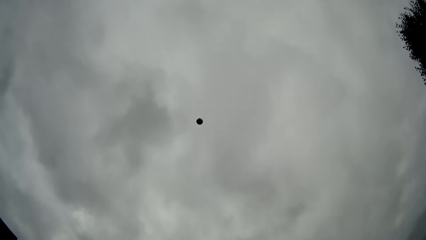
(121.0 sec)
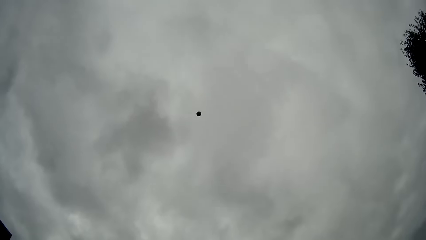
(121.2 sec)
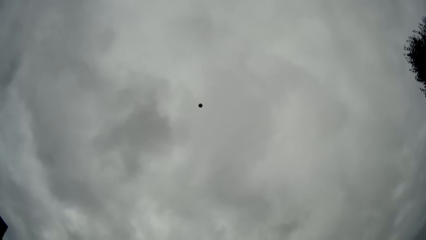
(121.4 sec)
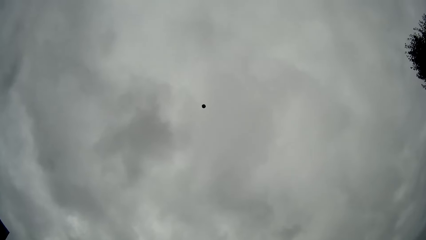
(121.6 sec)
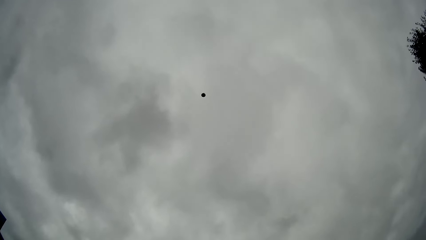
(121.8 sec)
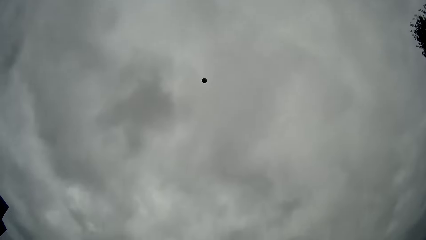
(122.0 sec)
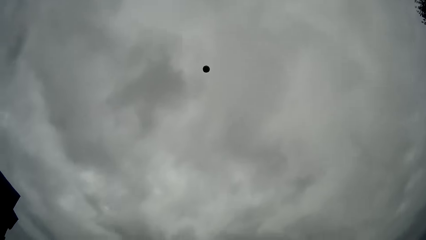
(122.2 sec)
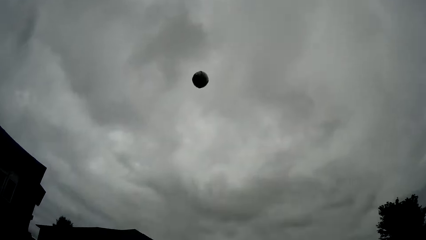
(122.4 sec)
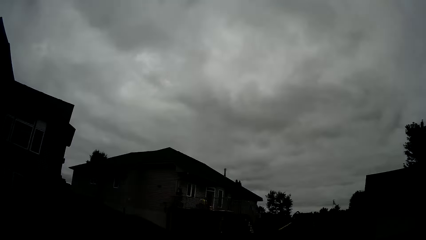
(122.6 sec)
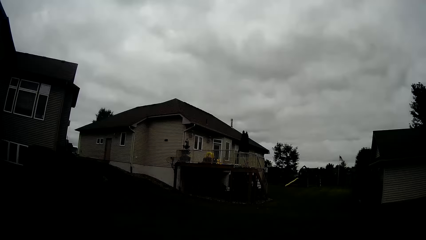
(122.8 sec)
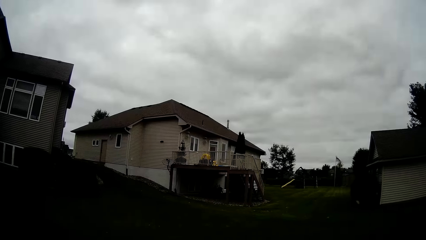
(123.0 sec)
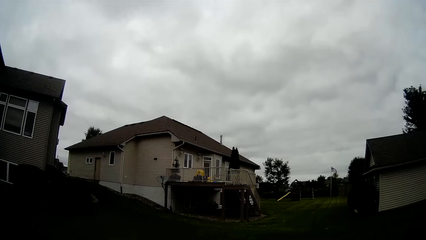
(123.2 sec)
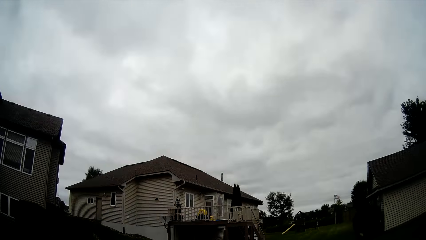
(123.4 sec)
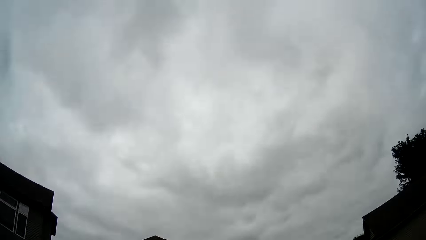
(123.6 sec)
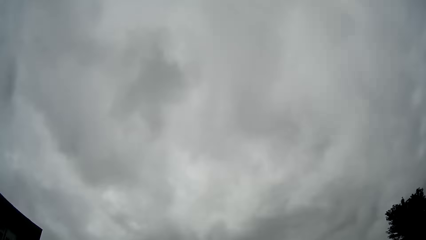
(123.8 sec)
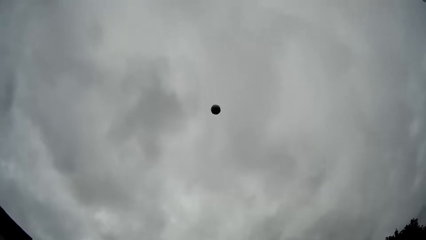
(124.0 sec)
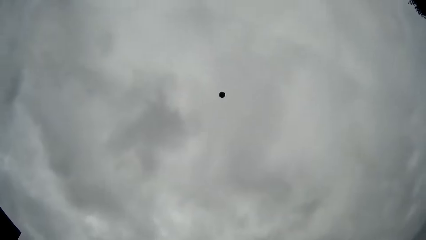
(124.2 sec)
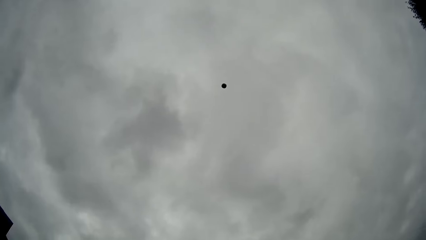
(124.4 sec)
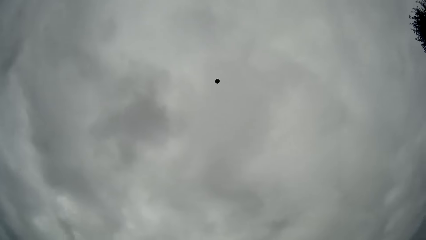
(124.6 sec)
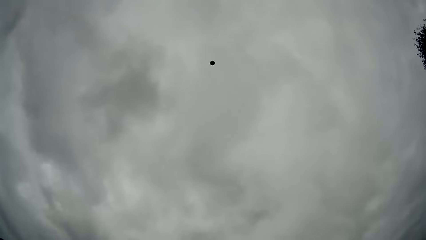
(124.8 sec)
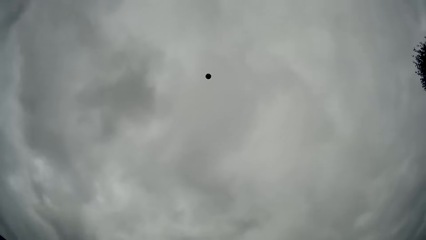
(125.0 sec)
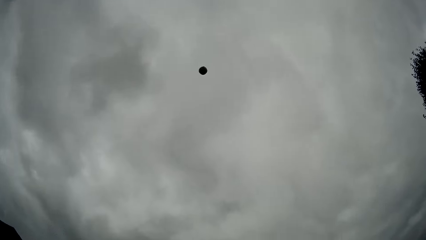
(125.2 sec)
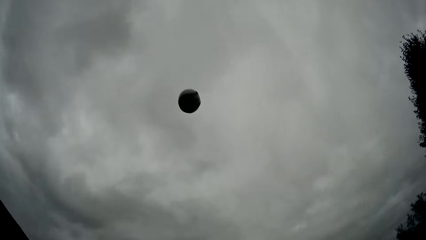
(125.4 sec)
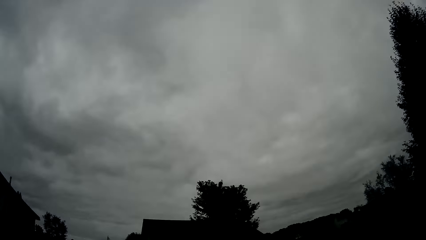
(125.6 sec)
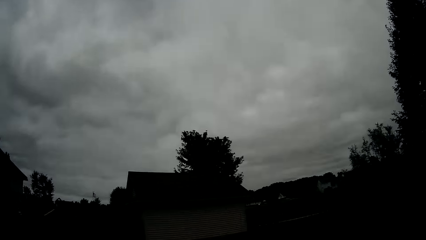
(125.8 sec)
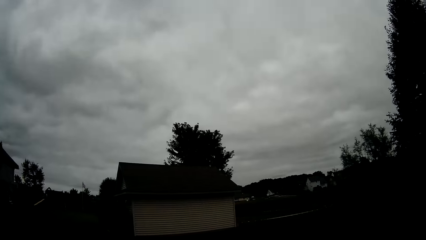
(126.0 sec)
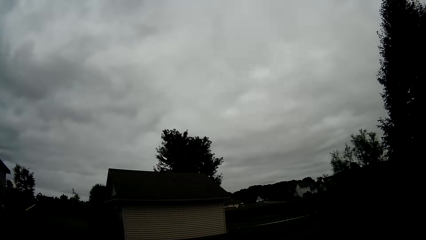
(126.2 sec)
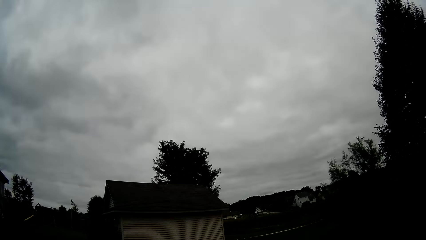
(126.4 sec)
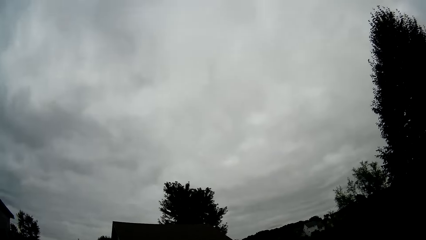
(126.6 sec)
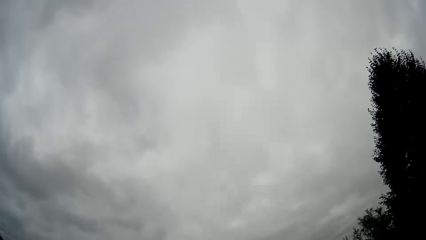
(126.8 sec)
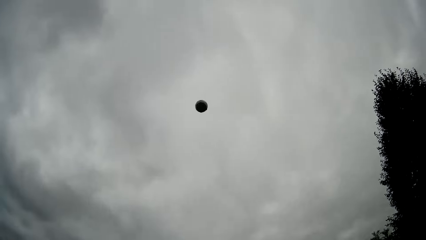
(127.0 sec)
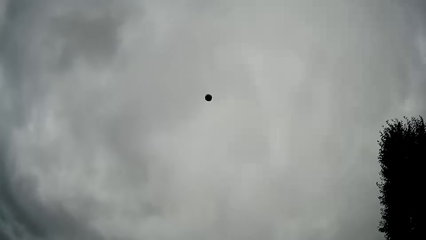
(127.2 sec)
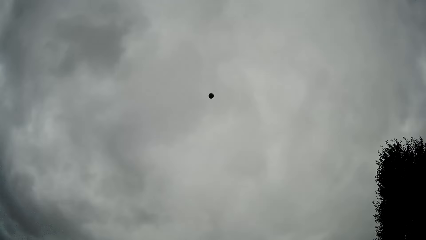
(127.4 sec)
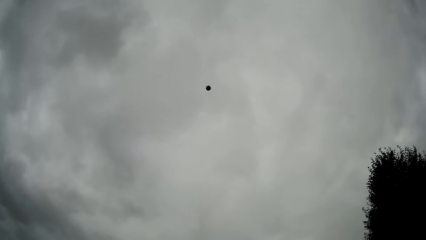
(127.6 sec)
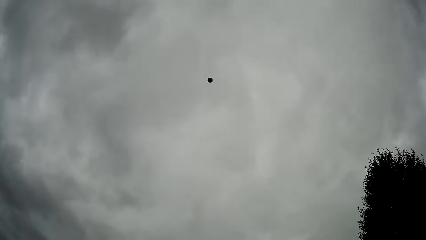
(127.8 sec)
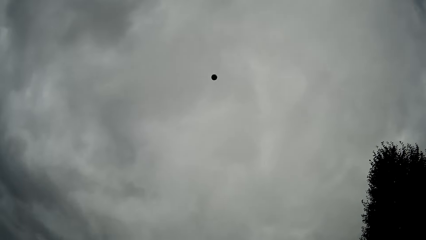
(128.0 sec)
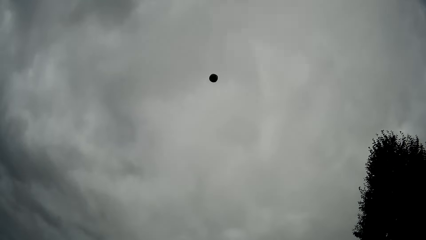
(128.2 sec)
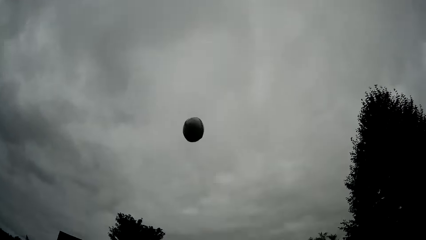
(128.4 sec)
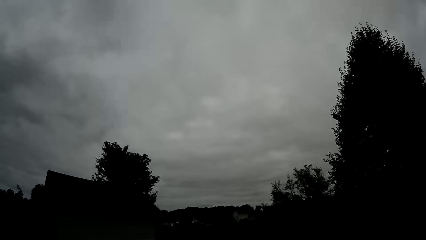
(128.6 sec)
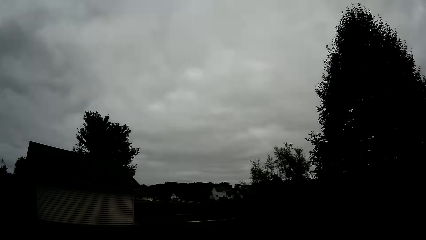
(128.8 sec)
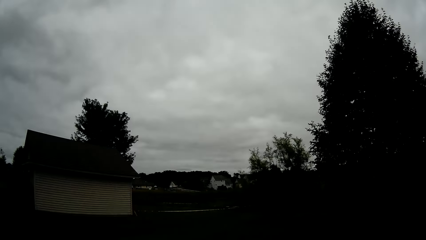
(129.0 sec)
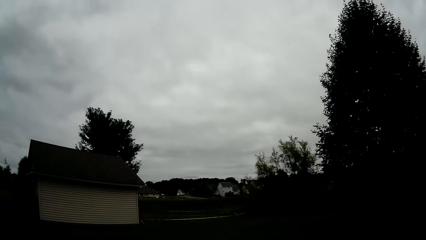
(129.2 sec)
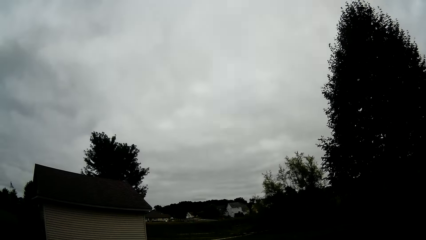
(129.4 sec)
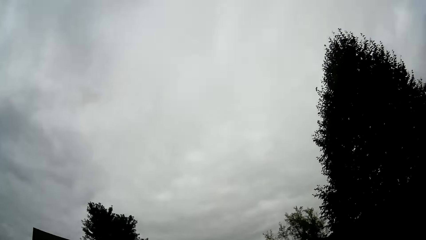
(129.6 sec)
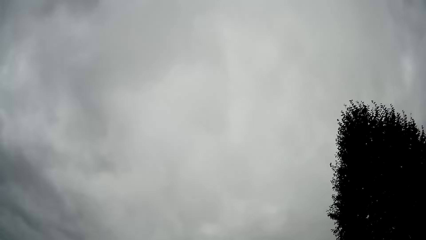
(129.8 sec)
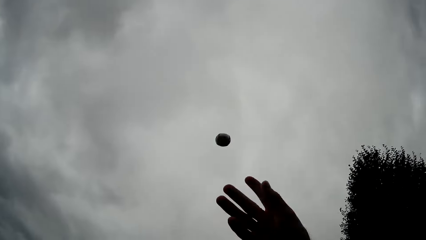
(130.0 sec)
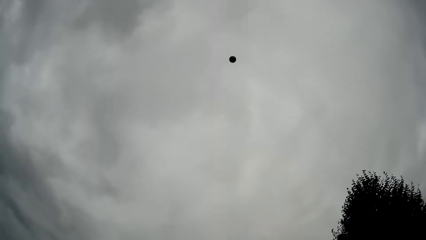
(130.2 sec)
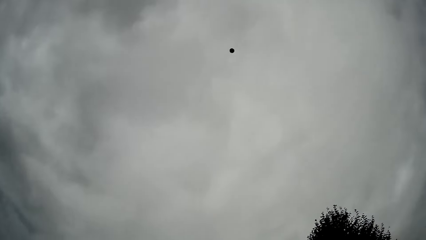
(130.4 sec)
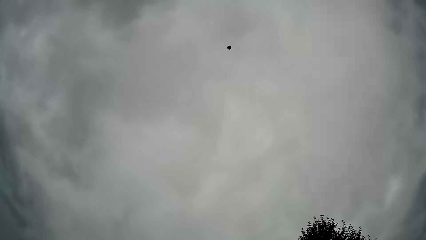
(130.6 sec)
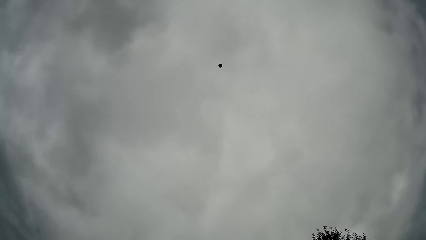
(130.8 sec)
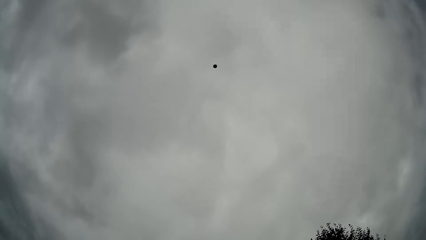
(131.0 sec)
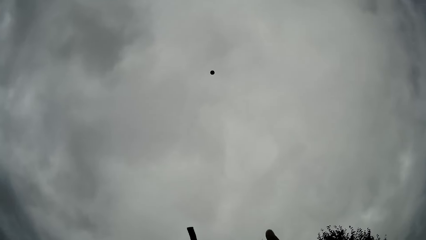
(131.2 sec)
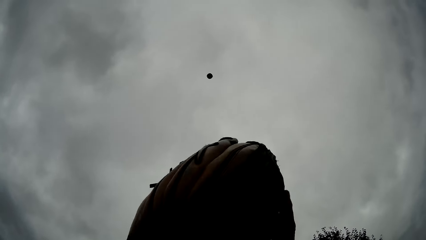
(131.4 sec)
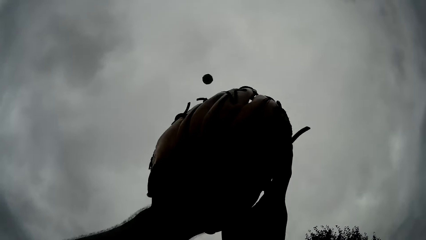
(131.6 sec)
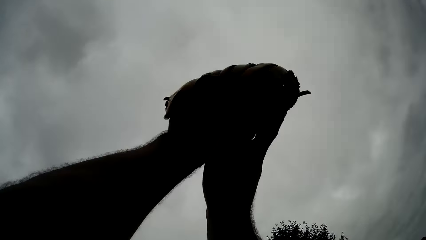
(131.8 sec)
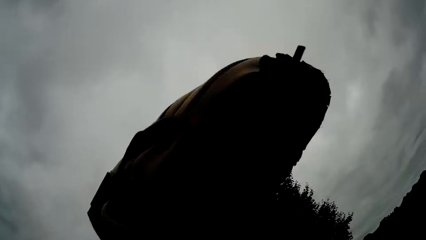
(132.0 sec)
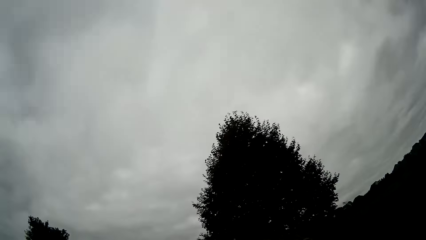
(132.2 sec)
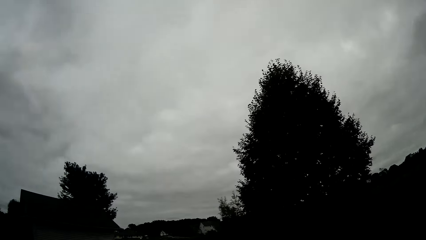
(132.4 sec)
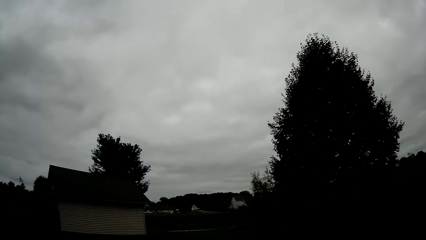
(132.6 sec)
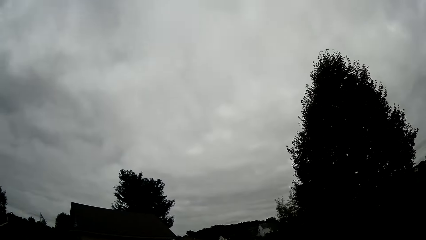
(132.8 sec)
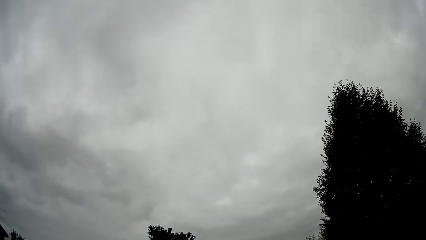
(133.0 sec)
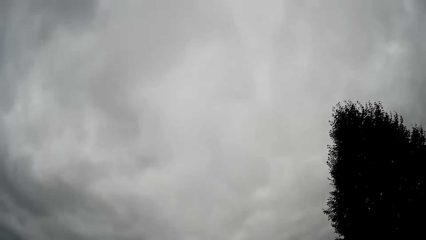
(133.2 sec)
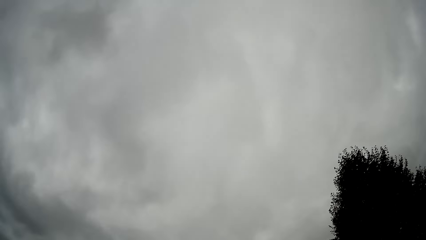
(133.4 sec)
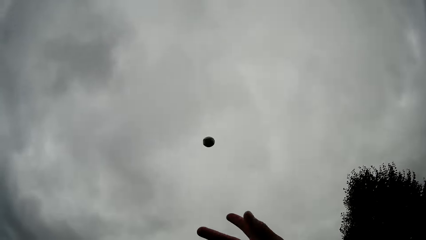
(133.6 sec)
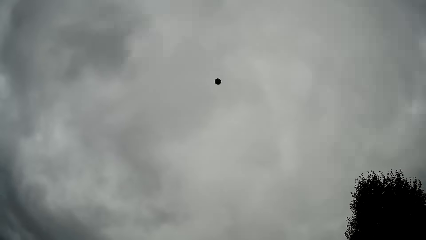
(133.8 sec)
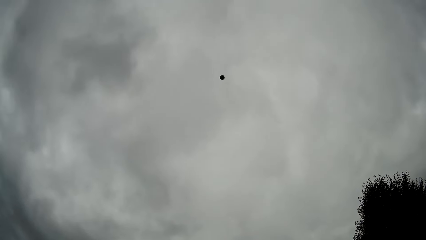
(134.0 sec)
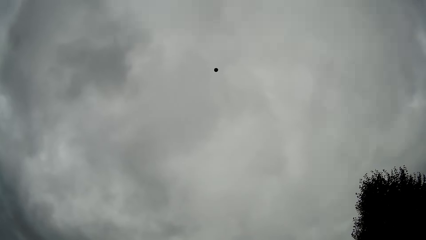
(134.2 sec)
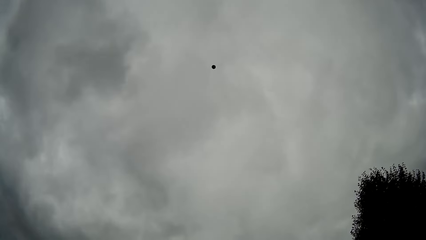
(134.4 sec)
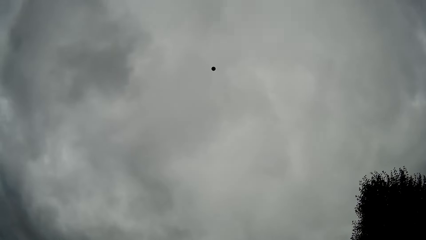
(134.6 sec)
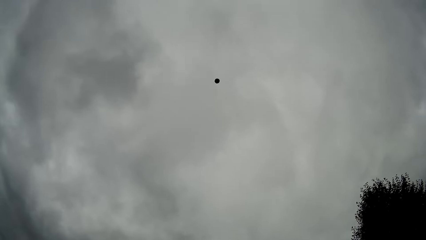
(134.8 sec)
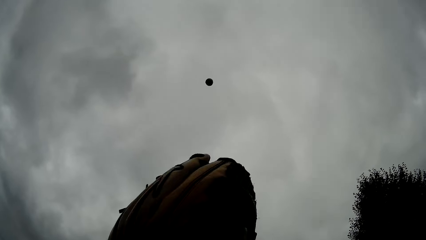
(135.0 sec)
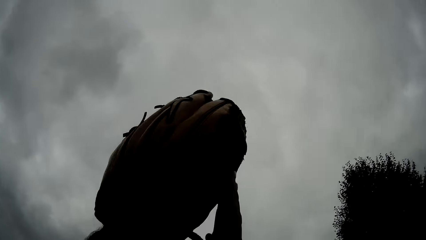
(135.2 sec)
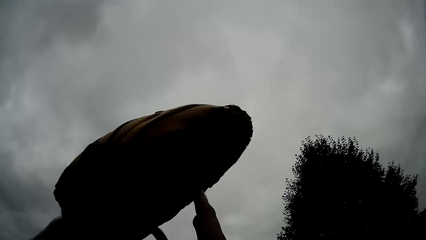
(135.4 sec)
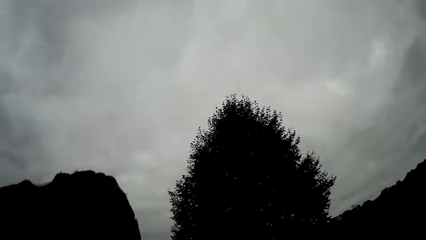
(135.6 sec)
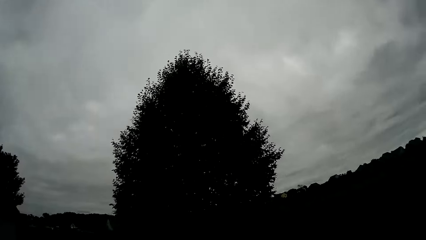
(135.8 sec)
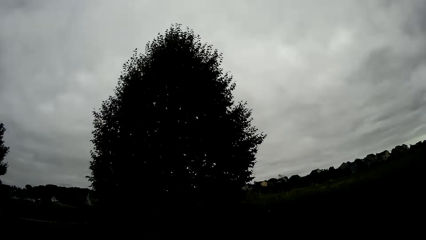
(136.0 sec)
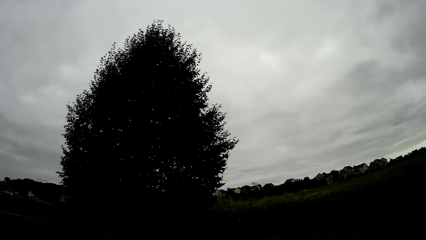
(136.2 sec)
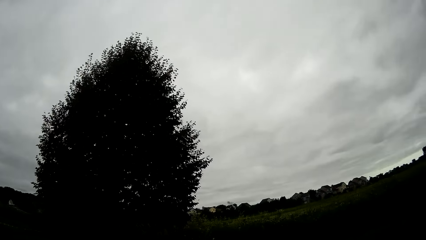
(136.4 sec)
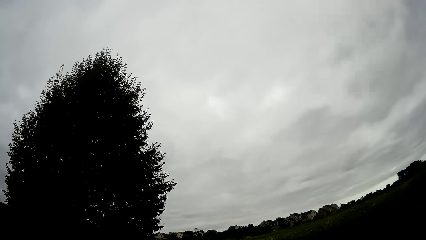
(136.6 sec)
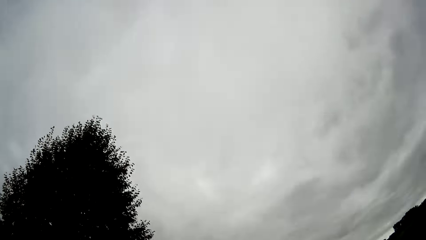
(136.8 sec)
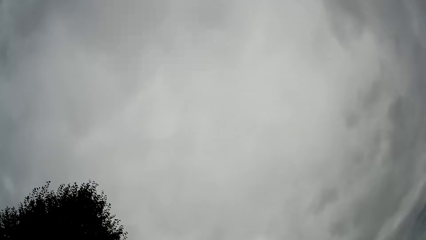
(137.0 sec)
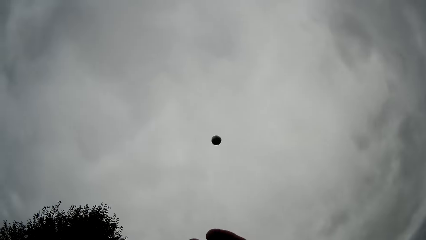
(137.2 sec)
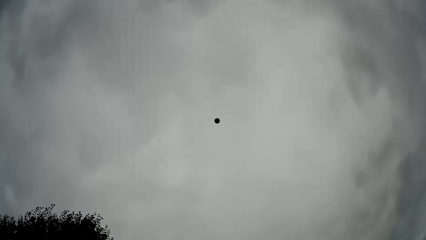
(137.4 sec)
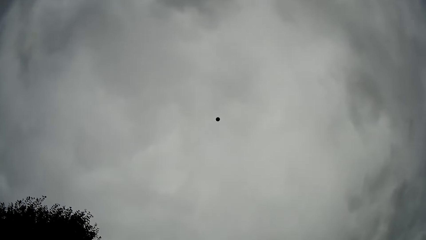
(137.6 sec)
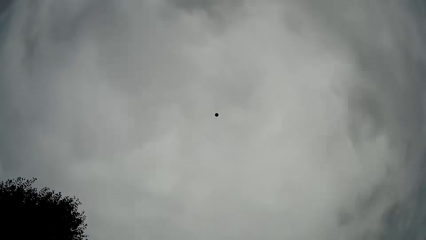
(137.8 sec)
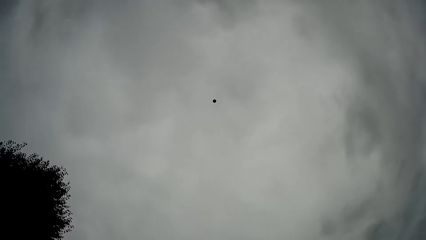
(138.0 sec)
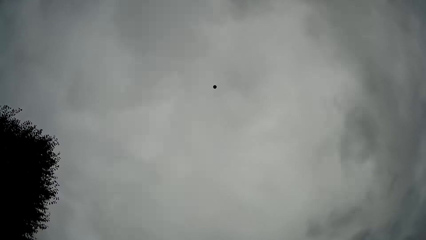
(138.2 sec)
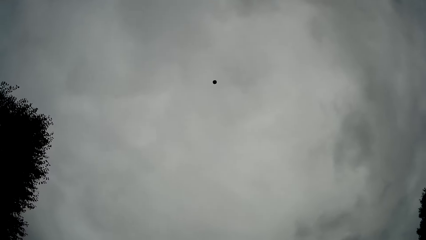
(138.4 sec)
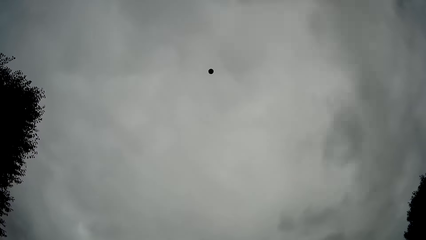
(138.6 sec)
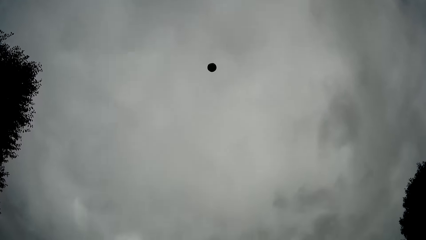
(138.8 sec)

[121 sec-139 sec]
The camera wearer throws the baseball into the air. He catches the baseball. He throws the baseball into the air. He catches the baseball. He throws the baseball into the air. He catches the baseball. He throws the baseball into the air with his right hand. He catches the baseball with the baseball glove. He throws the baseball into the air with his right hand. He catches the baseball with the baseball glove. He throws the baseball into the air with his right hand.
